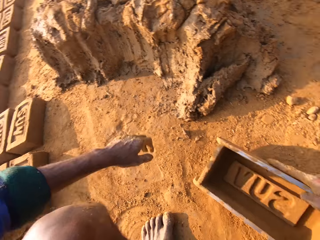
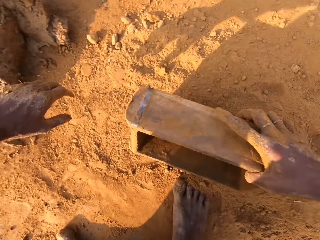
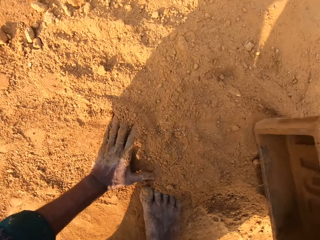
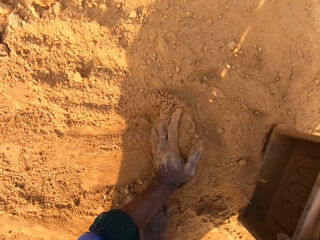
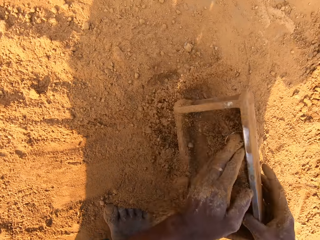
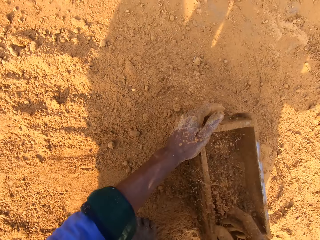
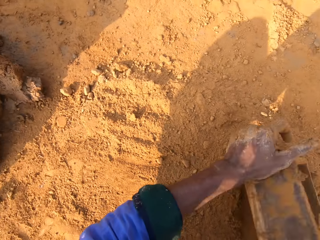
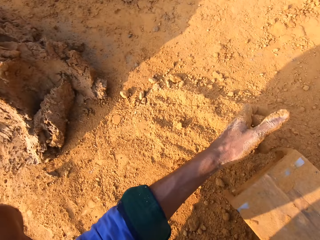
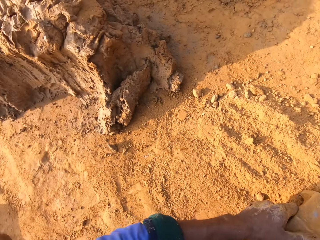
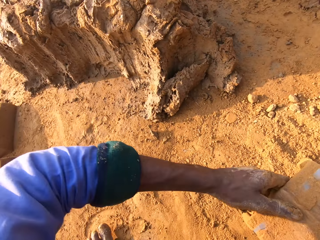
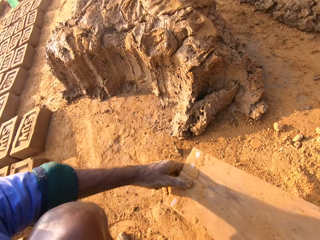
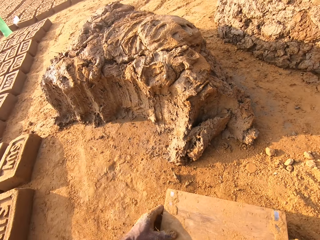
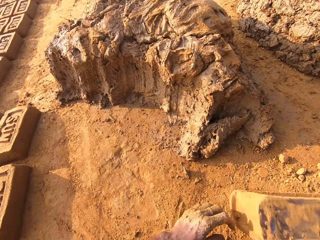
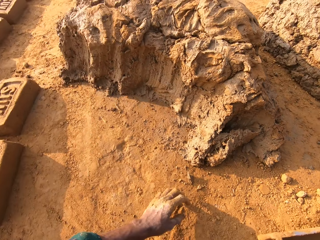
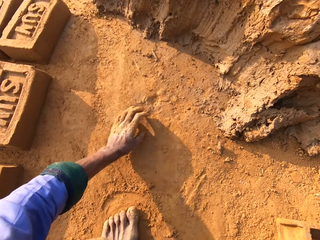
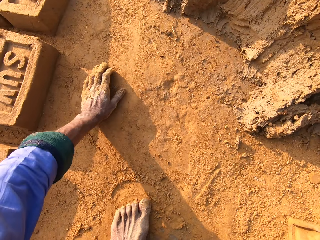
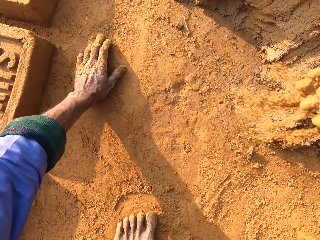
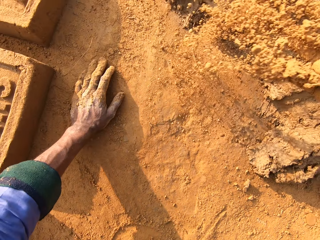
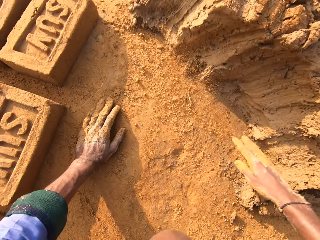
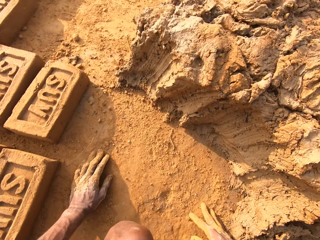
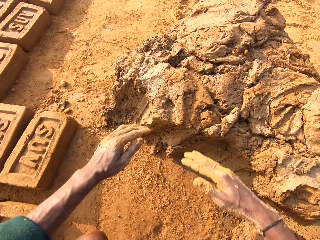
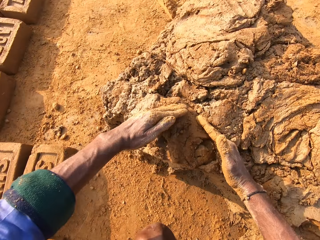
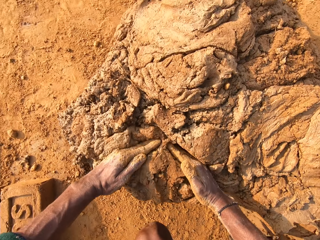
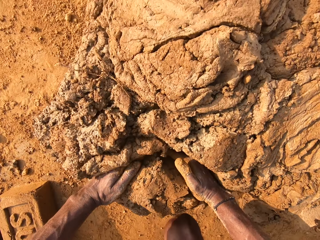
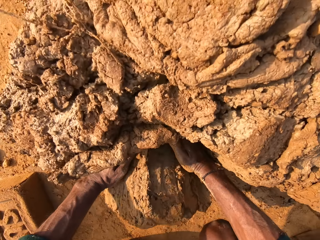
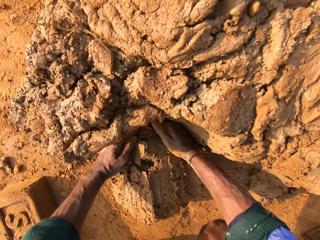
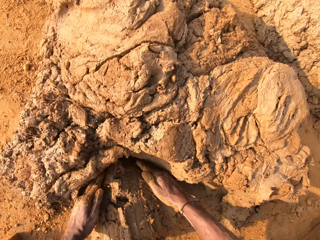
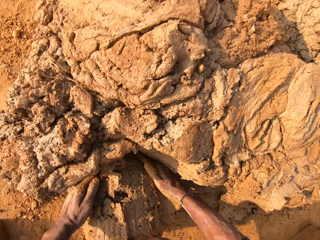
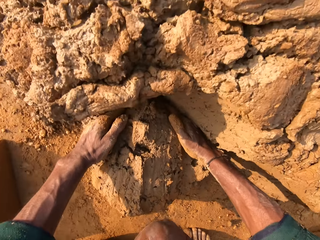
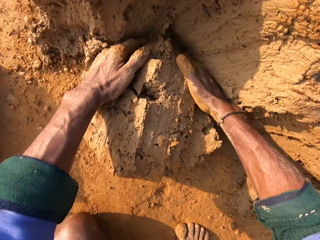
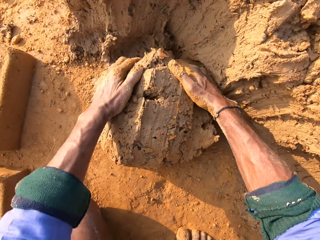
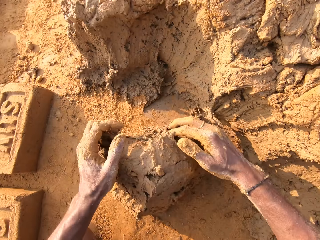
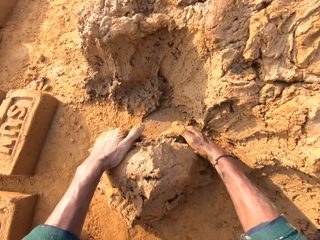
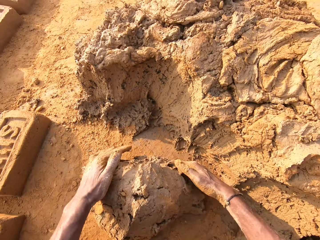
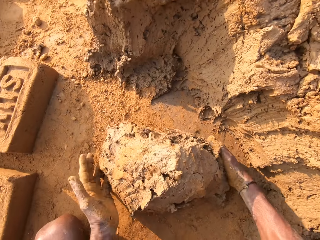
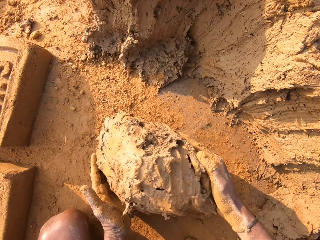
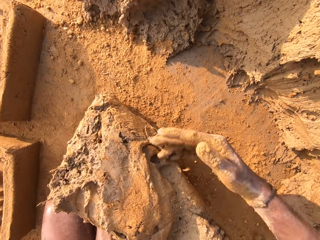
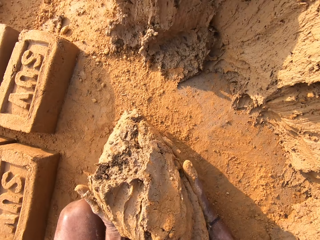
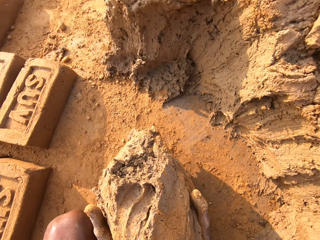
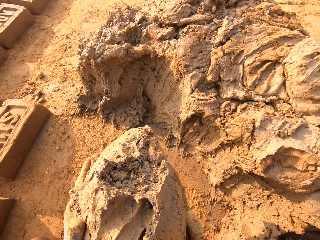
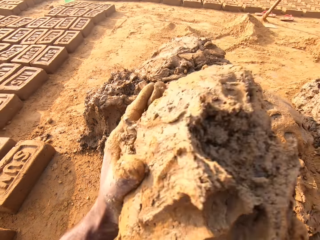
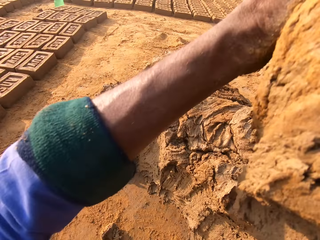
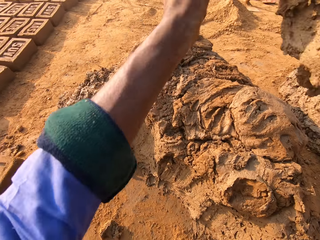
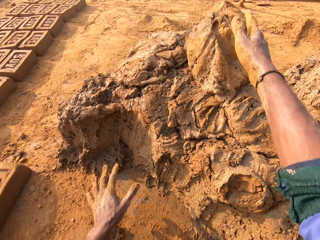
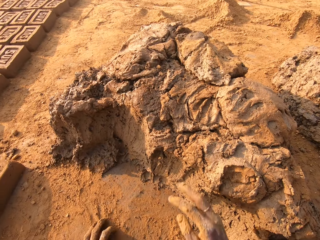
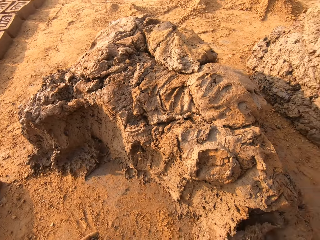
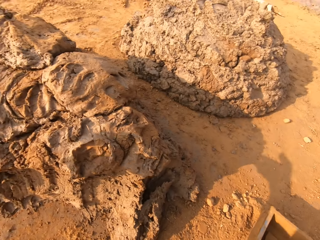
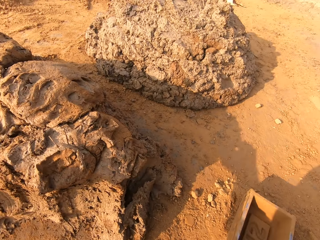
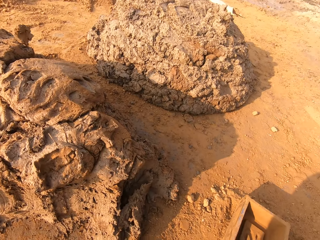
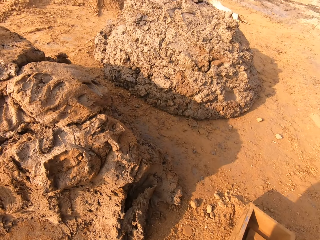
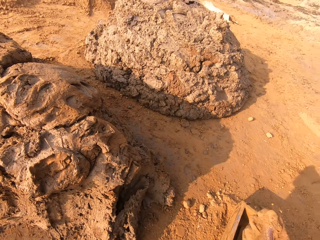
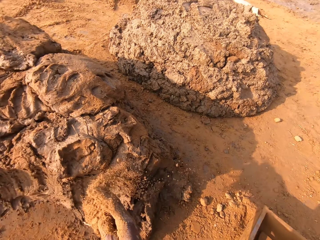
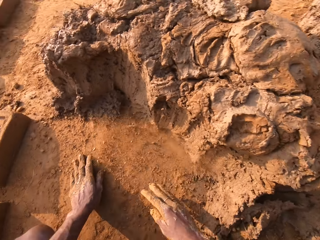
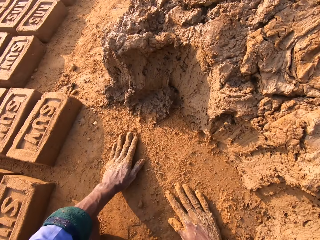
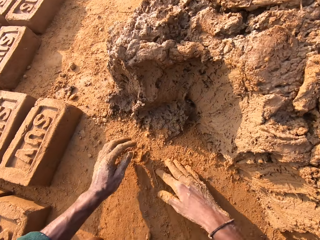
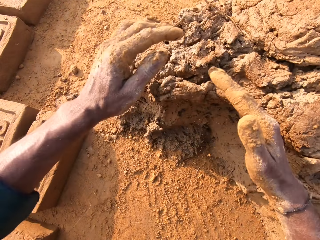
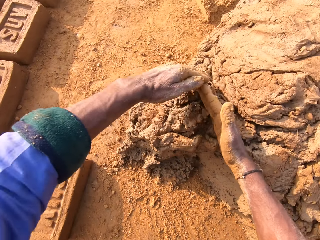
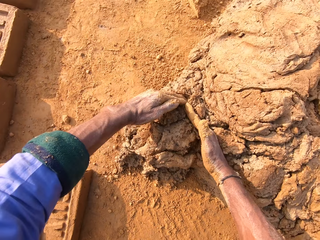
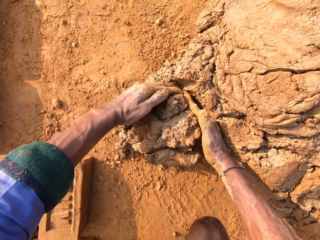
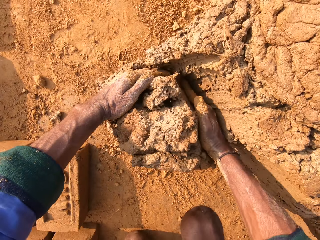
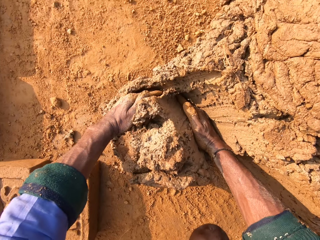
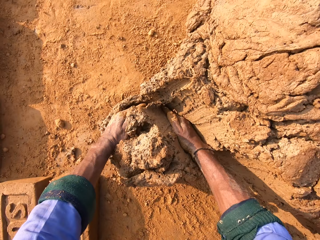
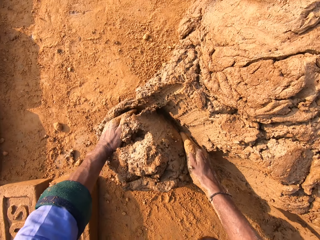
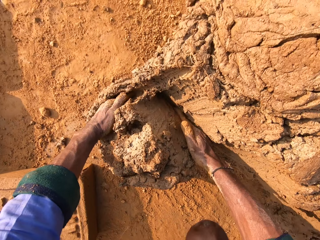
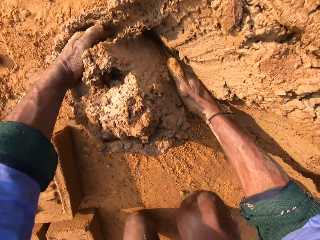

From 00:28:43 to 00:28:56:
The camera wearer puts the soil to the brick mould. They collect soil with the brick mould. They pour the soil. They put the brick mould on the ground. They touch the soil. They cut the mud. They scoop molding clay. They roll the mud. They pick up the mud. They throw the mud. They pour the soil. They cut the mud.

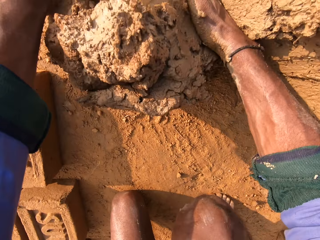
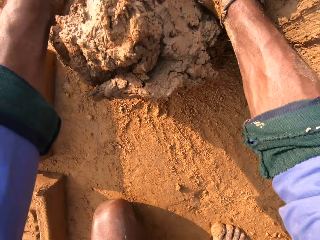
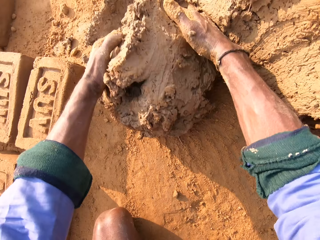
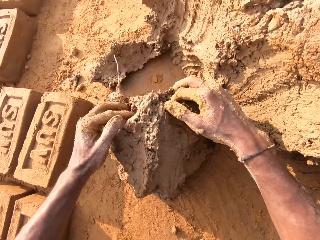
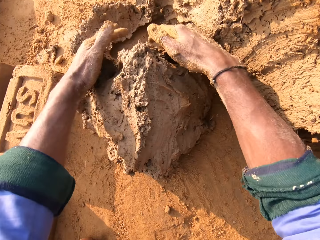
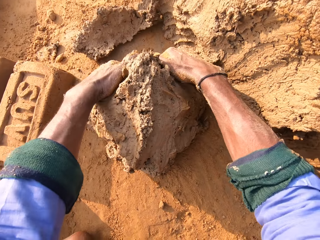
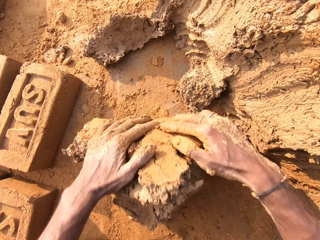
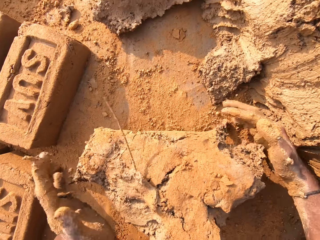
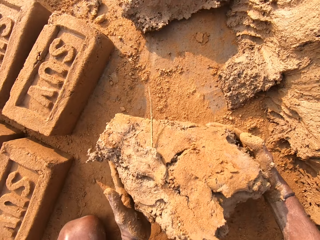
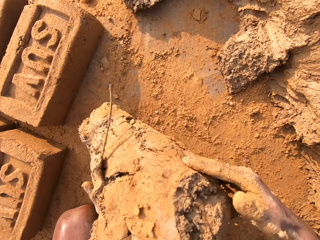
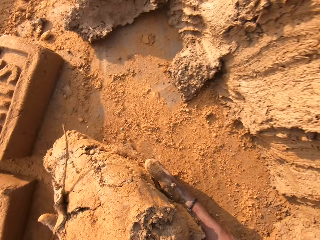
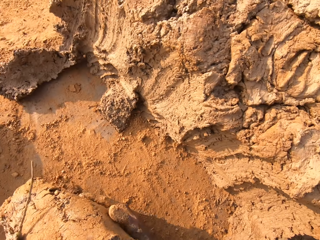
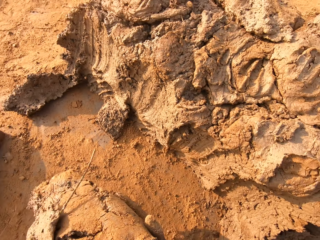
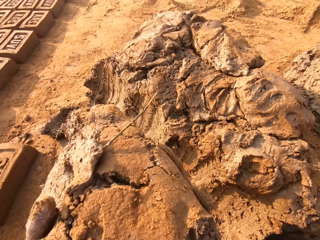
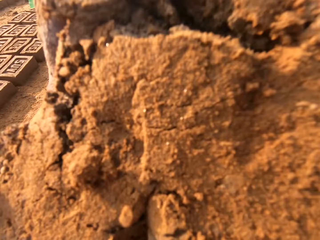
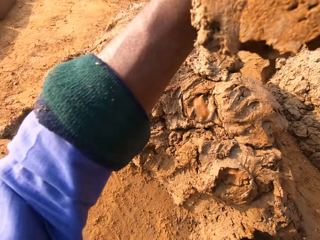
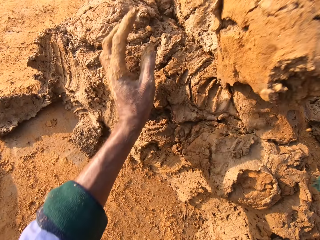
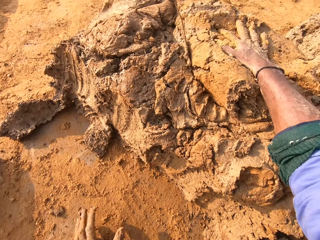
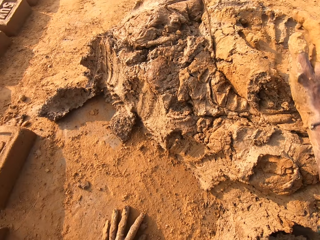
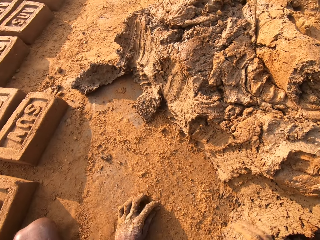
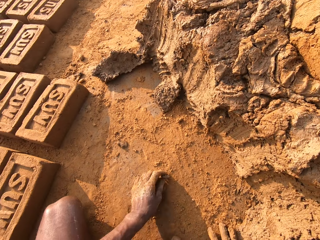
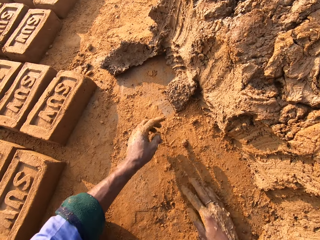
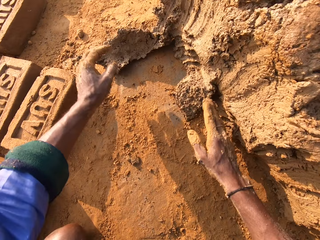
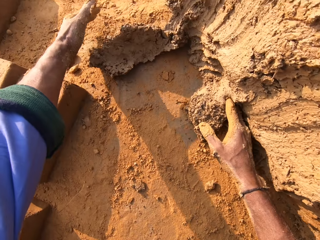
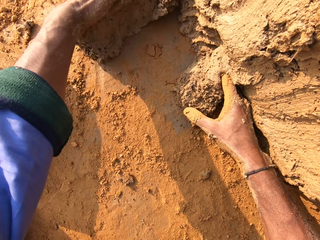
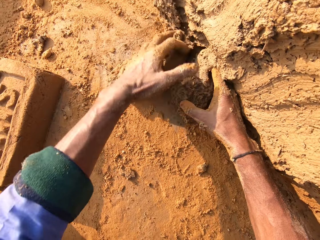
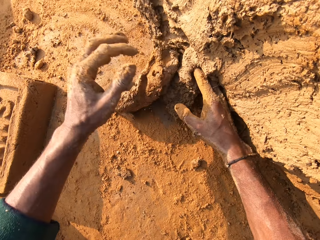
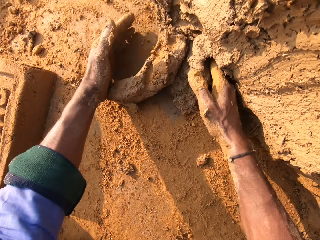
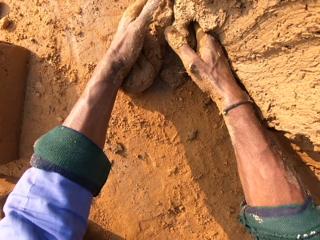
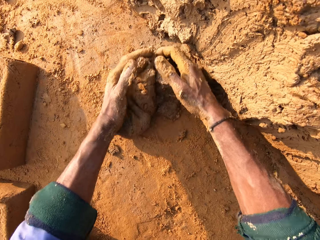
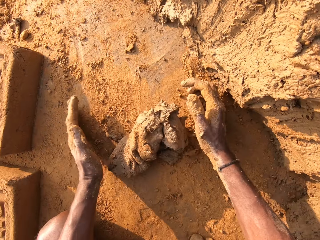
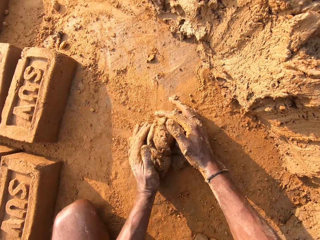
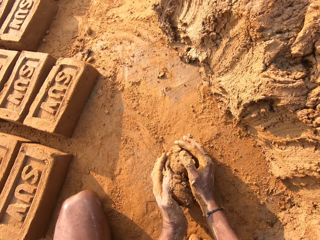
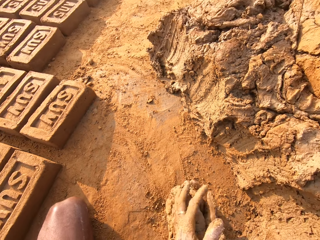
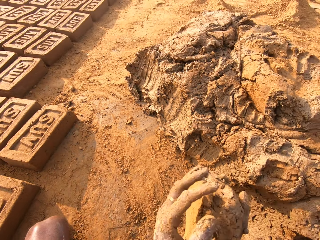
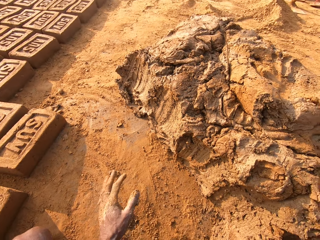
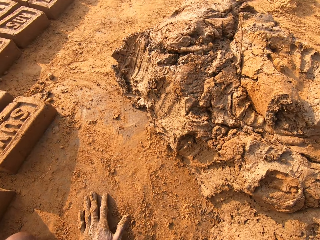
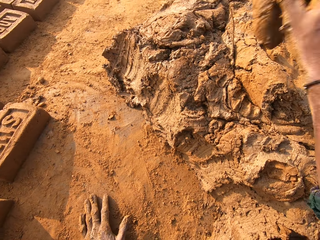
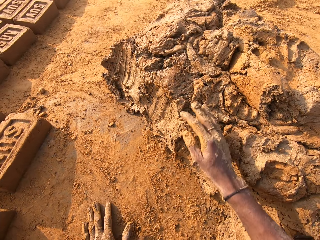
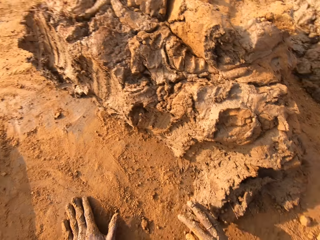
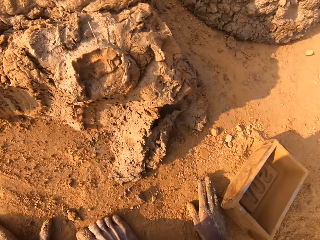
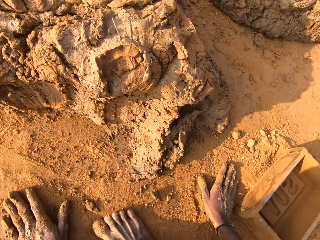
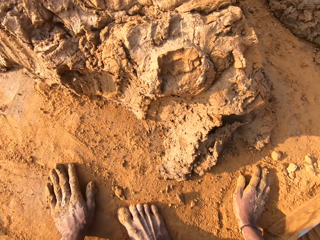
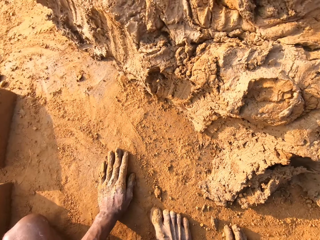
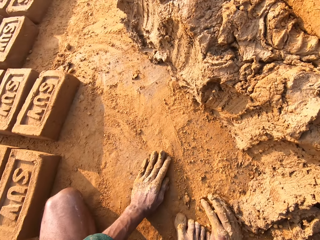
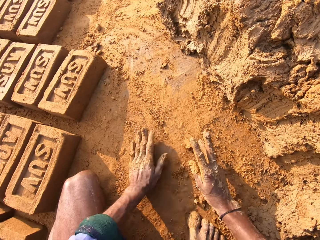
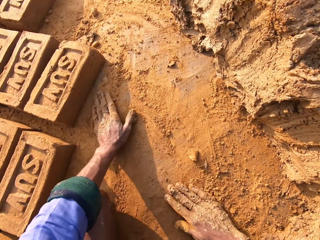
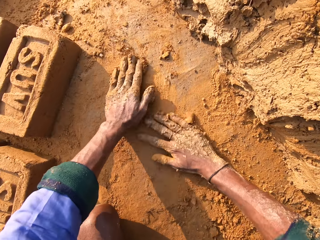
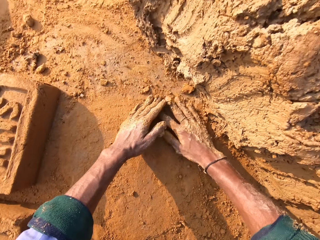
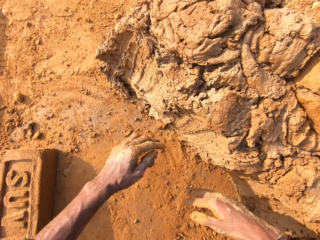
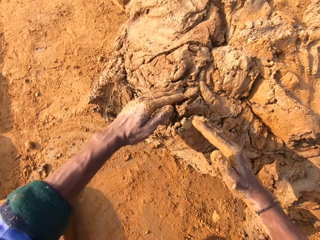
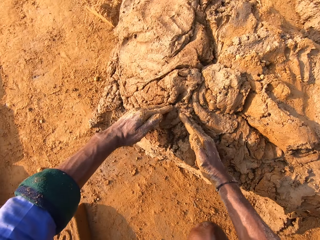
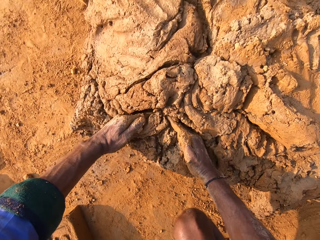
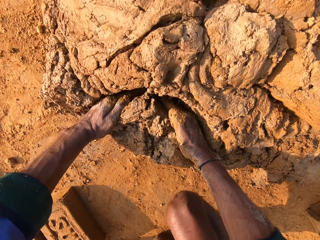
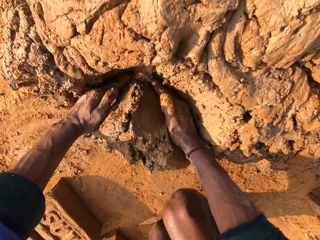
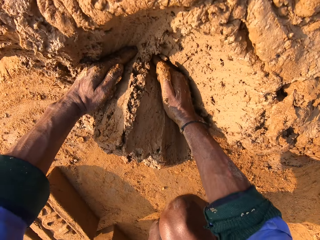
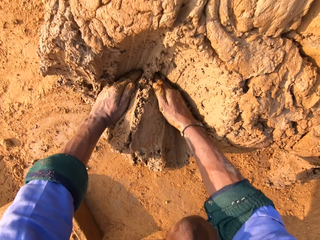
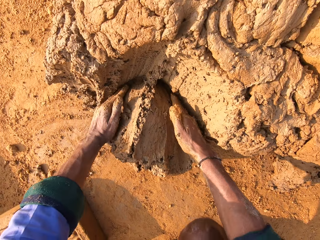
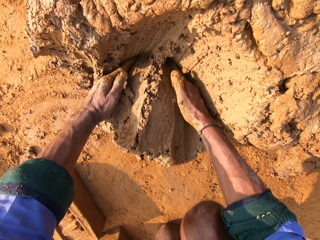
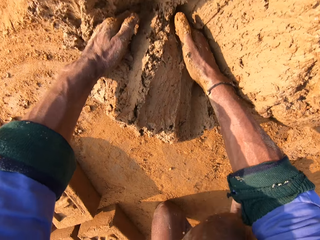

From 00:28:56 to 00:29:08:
The camera wearer scoops molding clay. They roll the mud. They throw the mud. They pick up the mud. They throw the mud. They touch the soil. They cut the mud.
